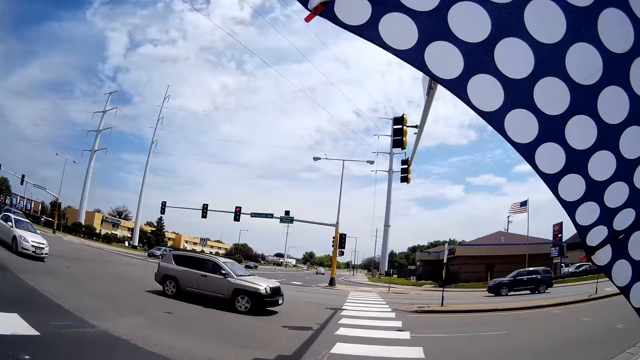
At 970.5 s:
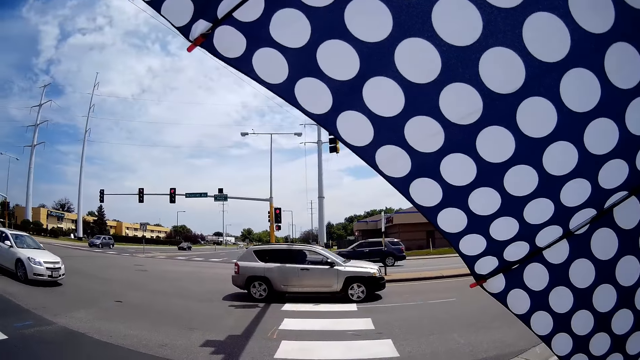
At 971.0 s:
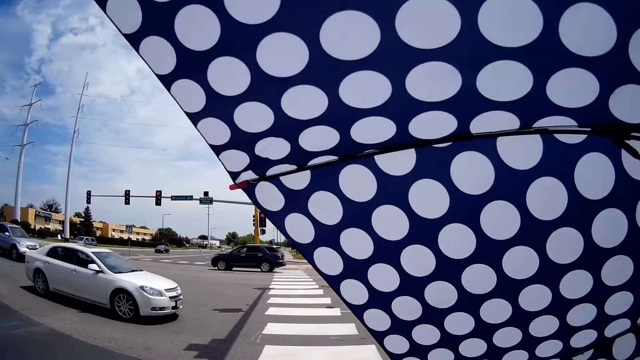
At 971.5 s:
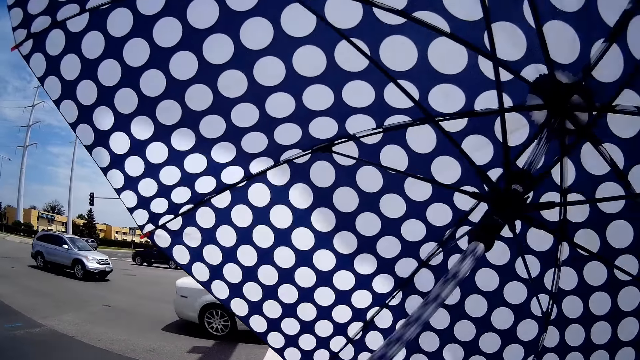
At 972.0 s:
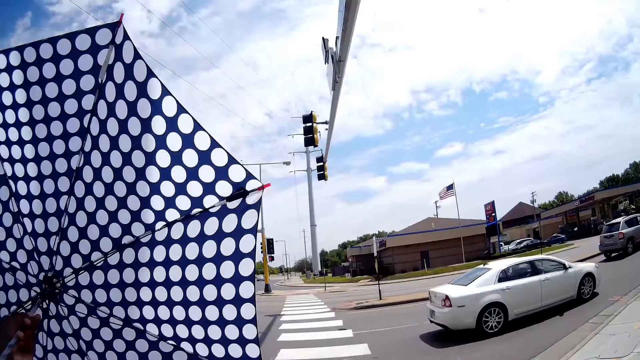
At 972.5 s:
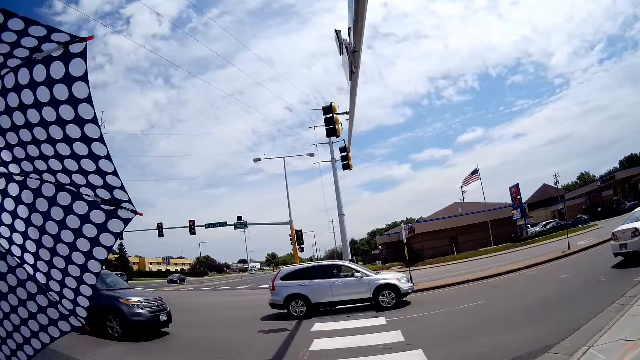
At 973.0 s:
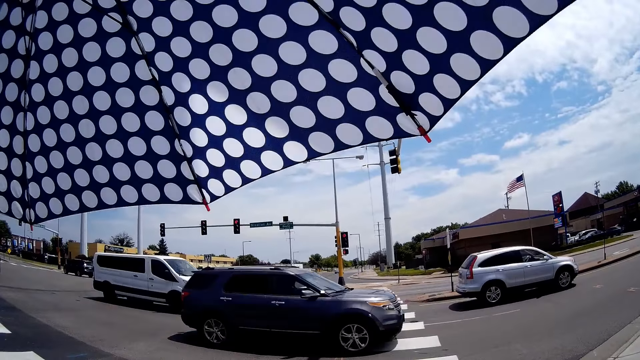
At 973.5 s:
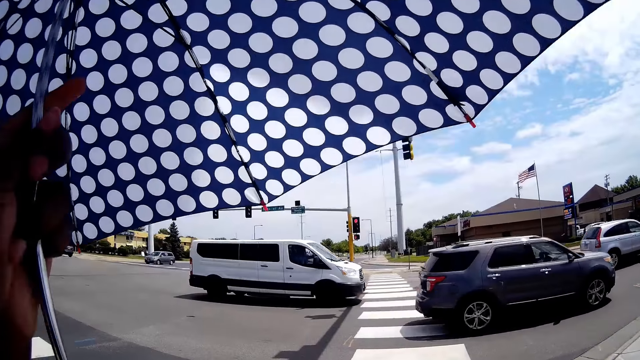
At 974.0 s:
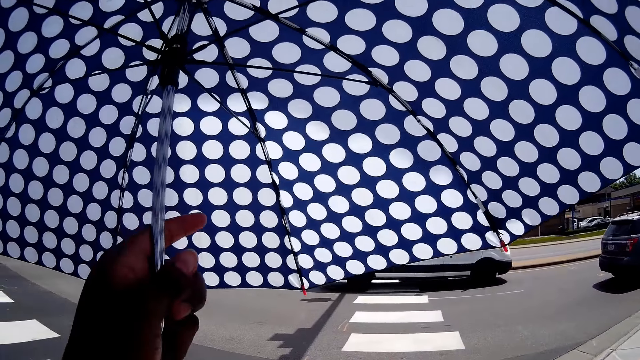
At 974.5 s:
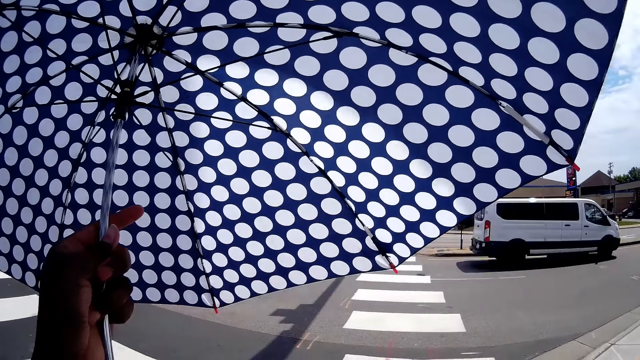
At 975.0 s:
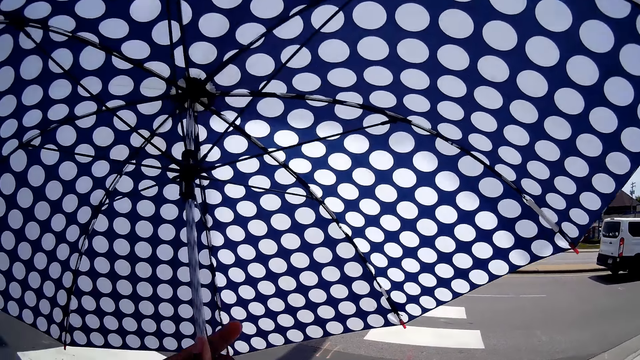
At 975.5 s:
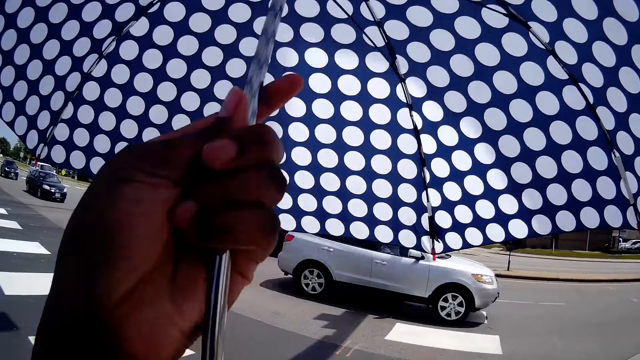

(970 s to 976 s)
The camera wearer swings the umbrella on the camera.

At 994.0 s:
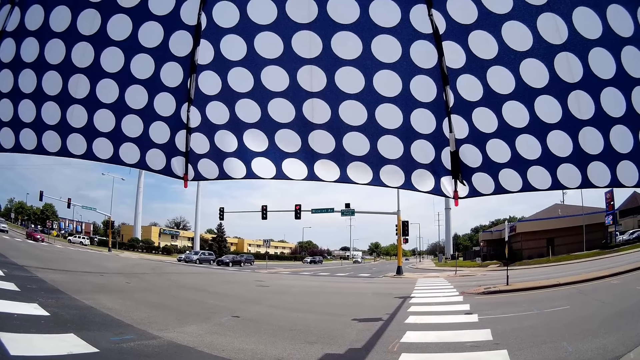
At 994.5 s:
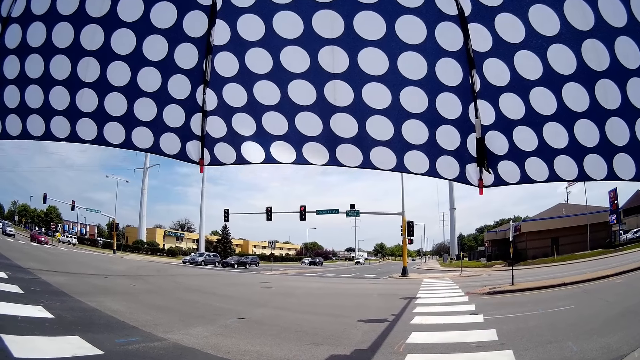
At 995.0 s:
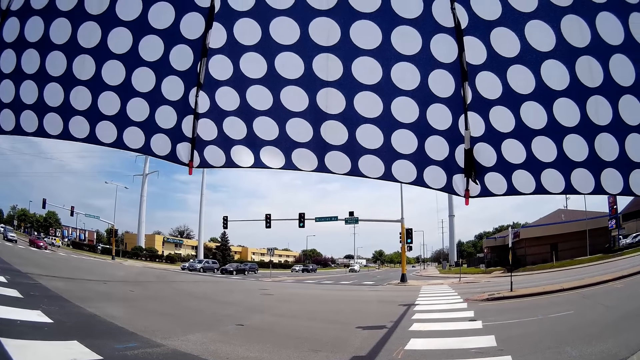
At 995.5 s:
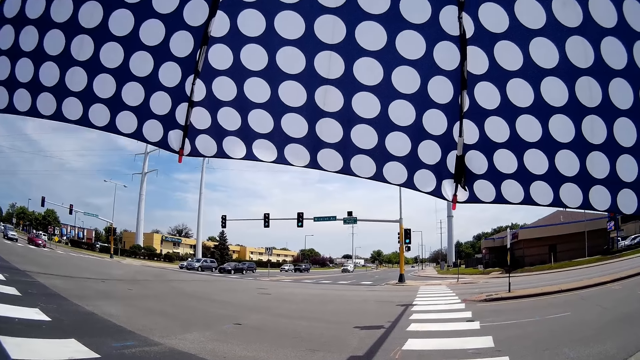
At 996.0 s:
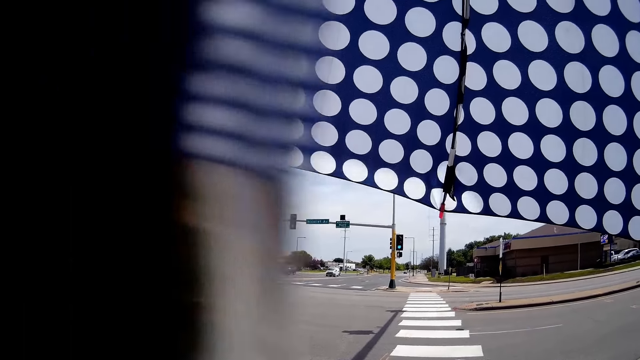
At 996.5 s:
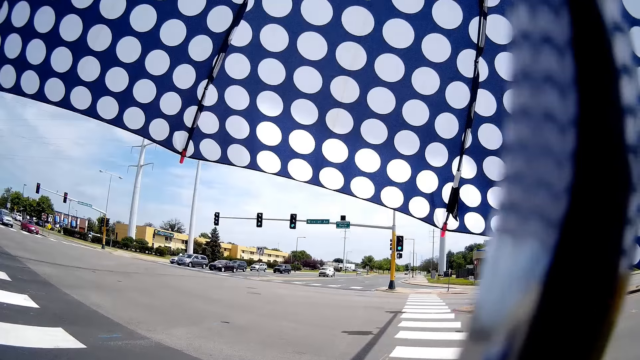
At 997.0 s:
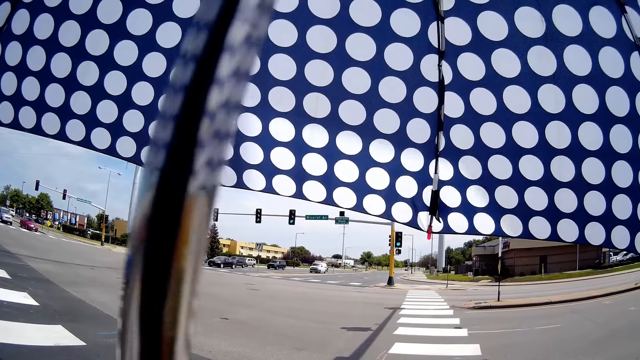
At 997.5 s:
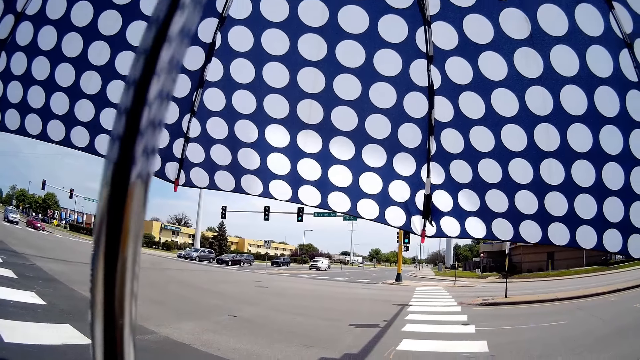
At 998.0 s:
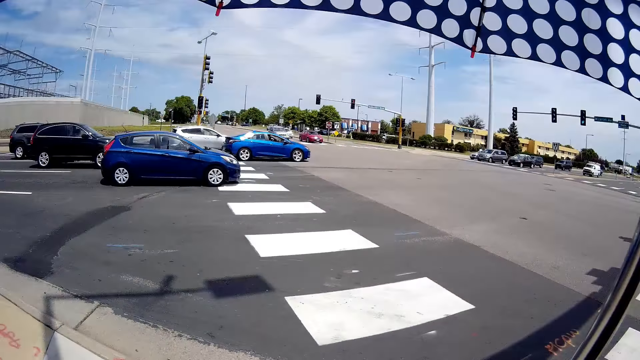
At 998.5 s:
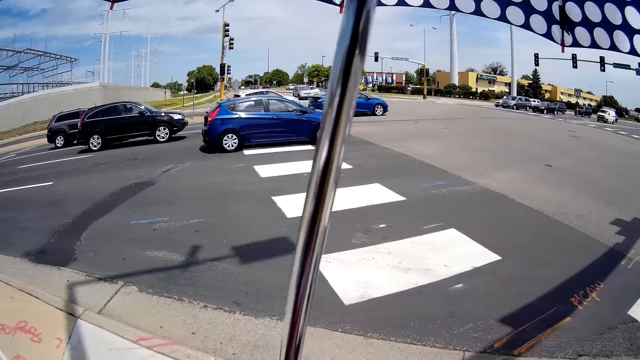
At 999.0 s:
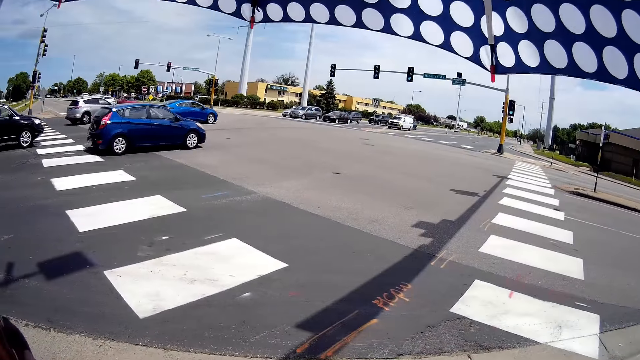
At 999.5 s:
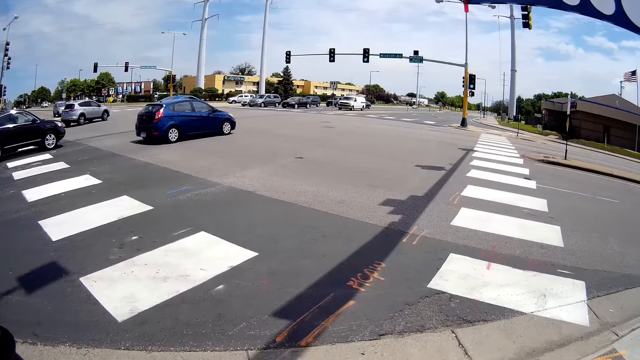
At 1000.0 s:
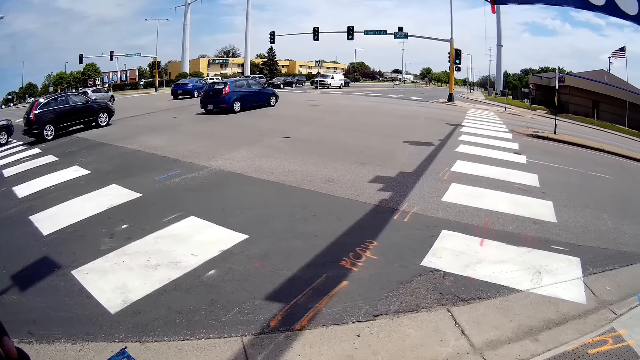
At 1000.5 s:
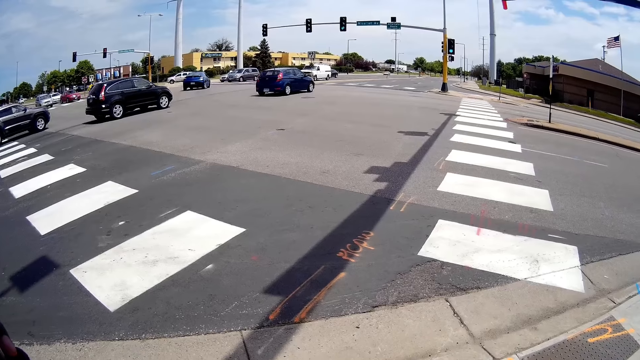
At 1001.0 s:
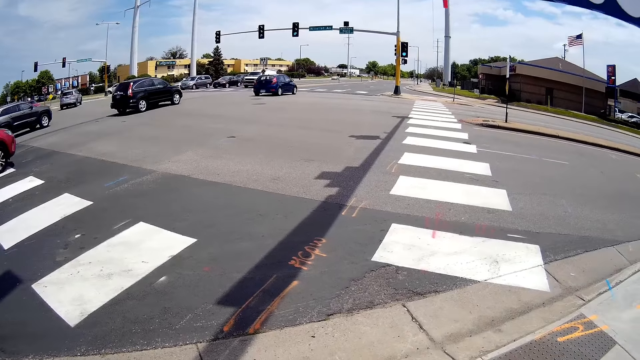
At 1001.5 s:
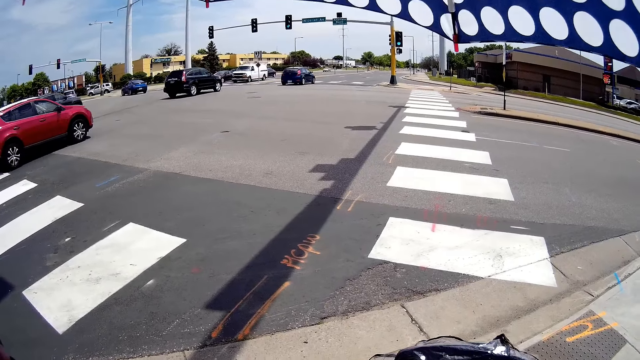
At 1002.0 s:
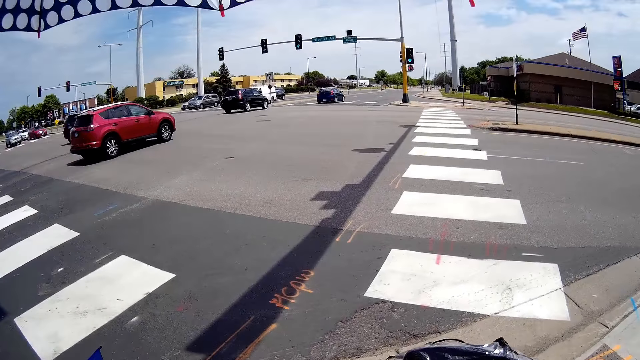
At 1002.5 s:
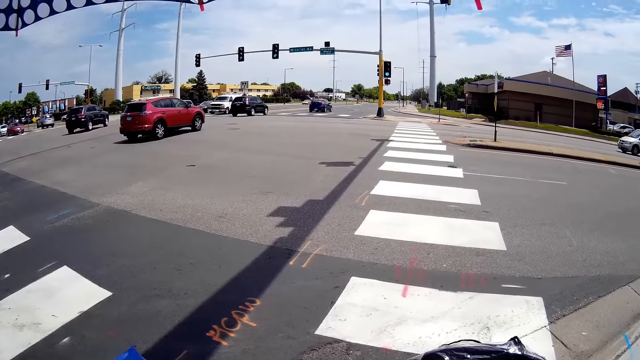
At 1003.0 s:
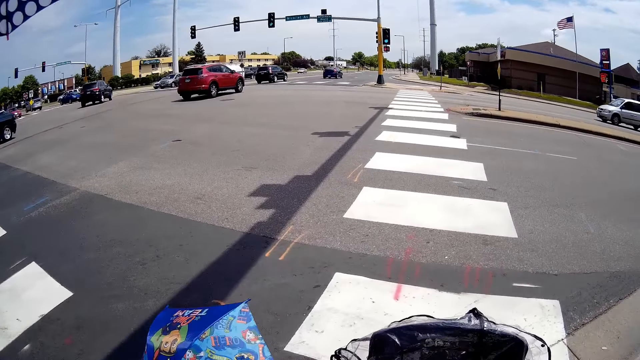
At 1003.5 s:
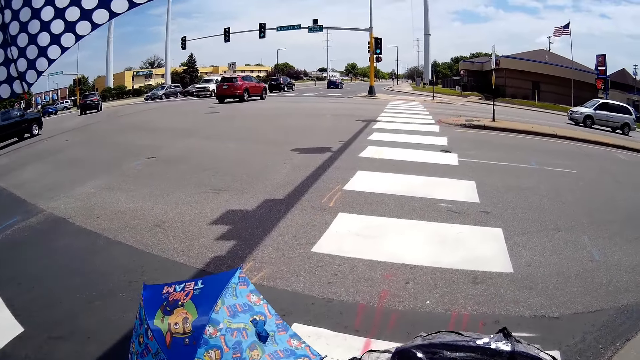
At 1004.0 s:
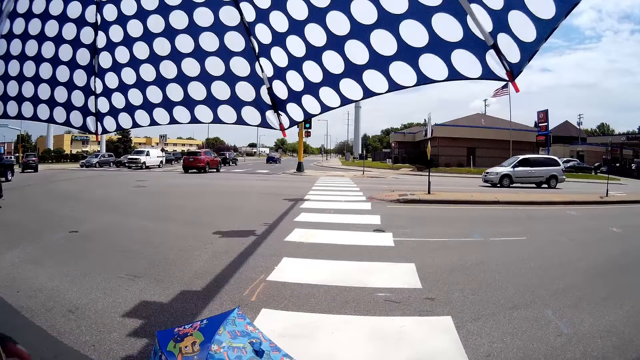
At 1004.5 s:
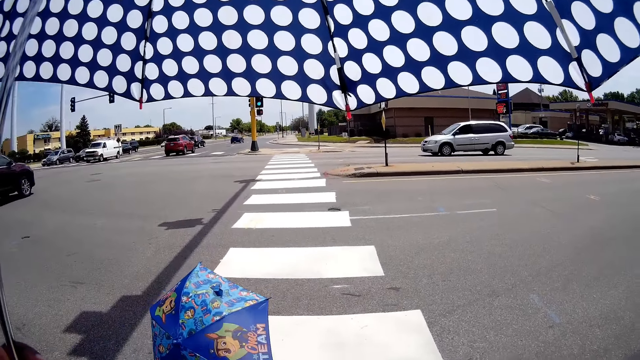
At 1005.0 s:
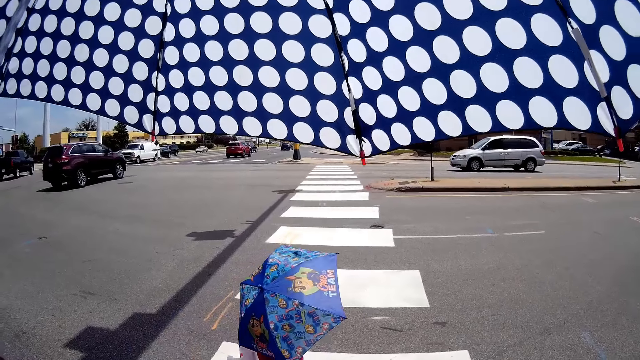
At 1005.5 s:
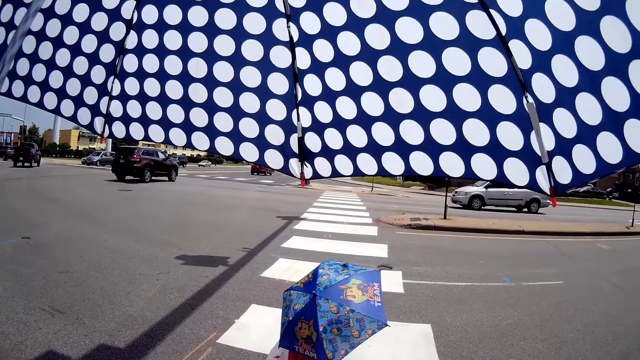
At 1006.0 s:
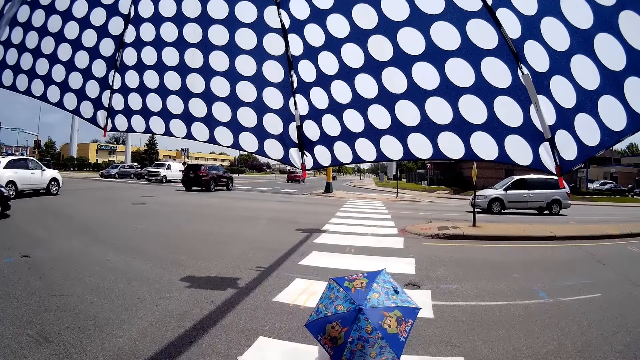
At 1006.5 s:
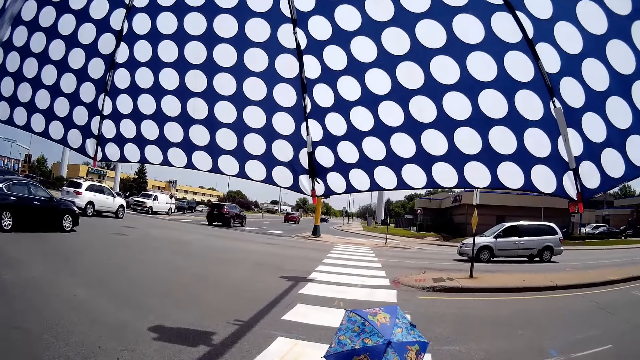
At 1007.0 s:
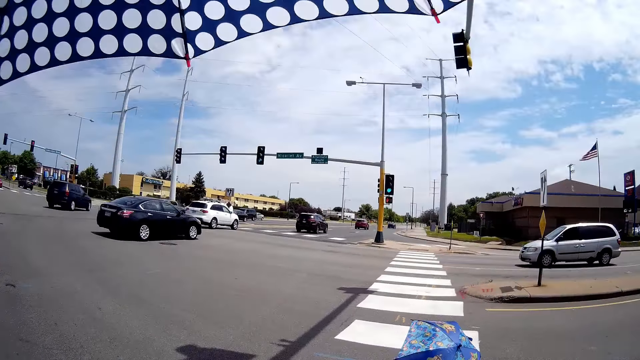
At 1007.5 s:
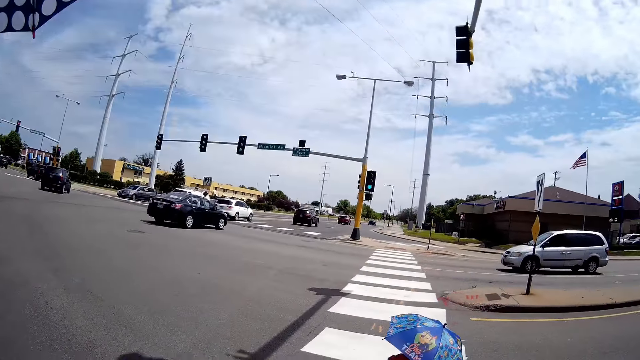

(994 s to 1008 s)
The camera wearer interacts with the child. They cross the road to the other side at a zebra crossing with the child.
